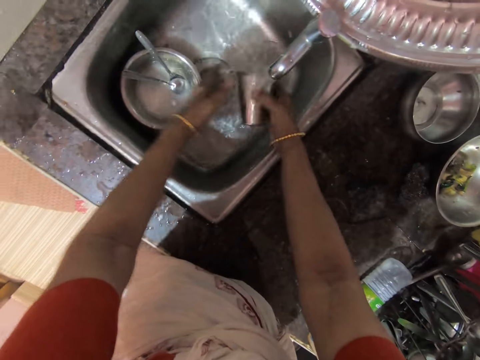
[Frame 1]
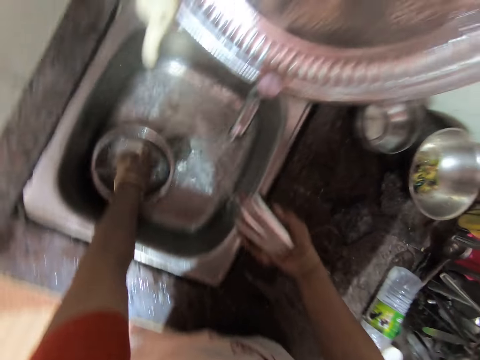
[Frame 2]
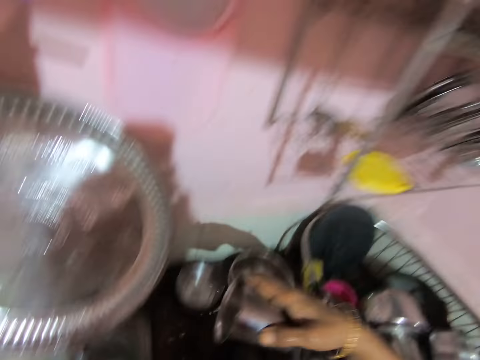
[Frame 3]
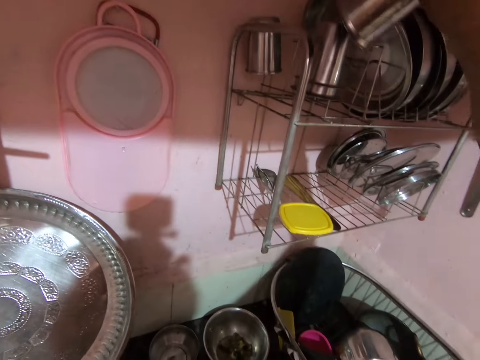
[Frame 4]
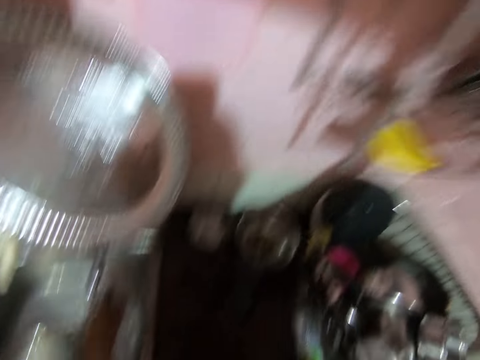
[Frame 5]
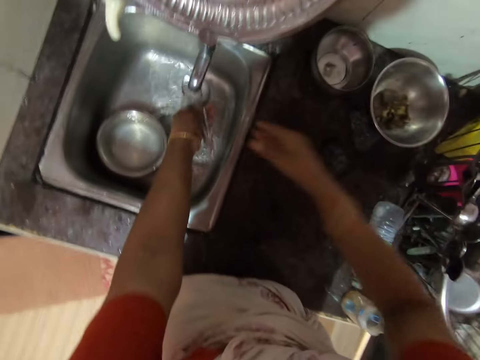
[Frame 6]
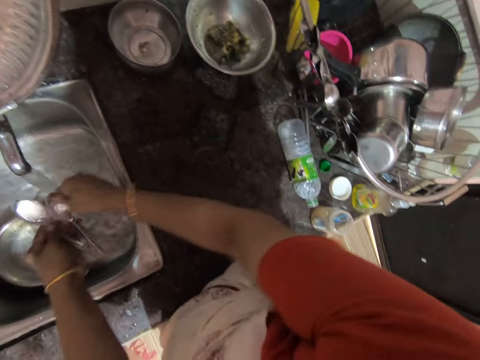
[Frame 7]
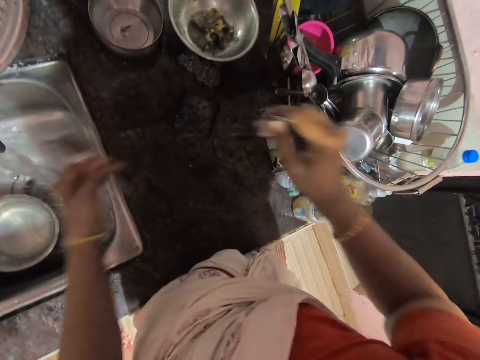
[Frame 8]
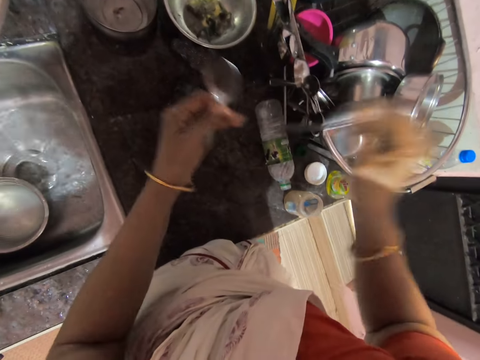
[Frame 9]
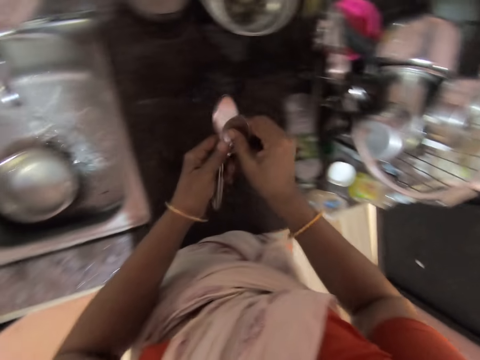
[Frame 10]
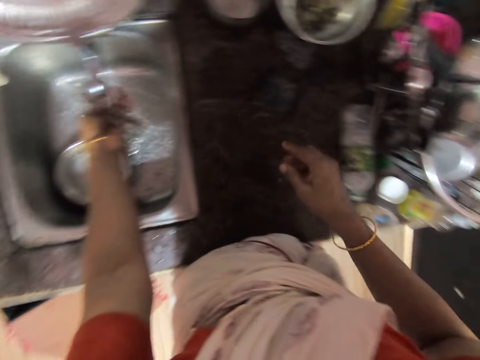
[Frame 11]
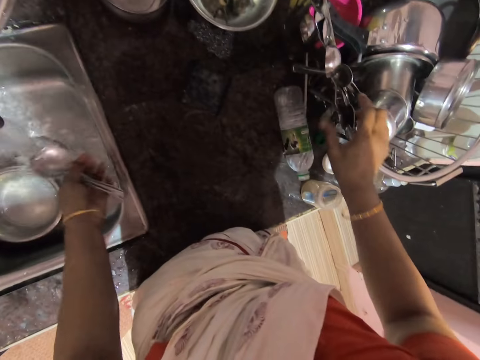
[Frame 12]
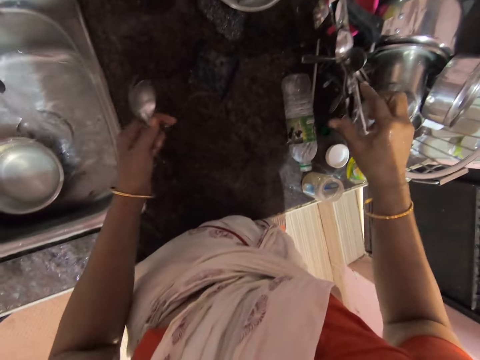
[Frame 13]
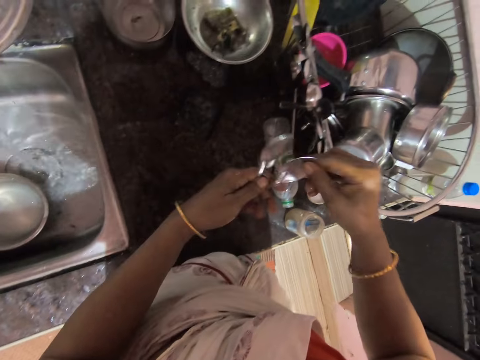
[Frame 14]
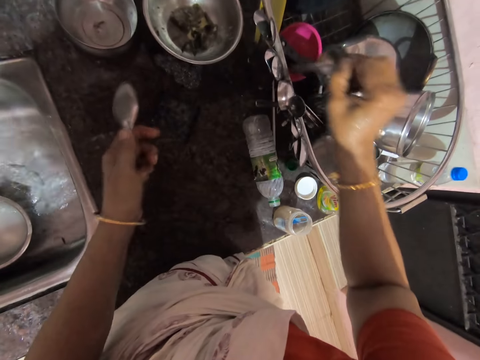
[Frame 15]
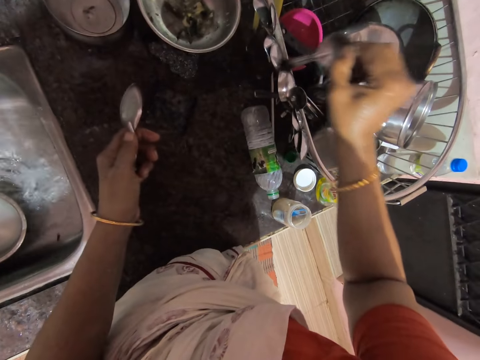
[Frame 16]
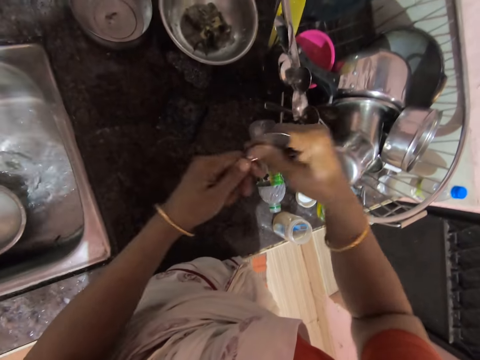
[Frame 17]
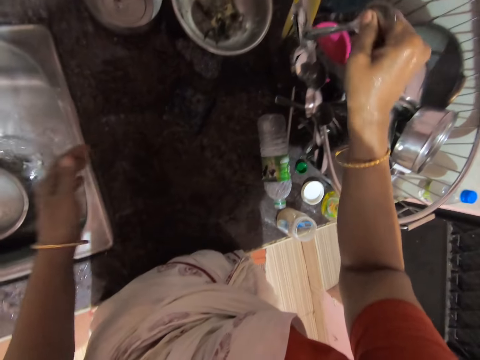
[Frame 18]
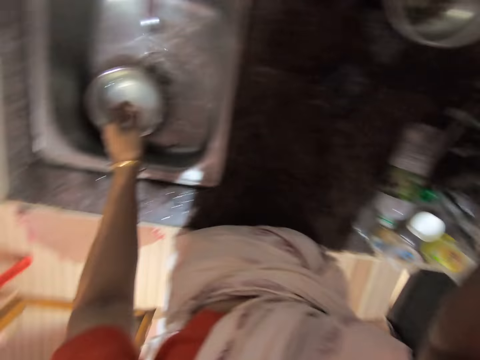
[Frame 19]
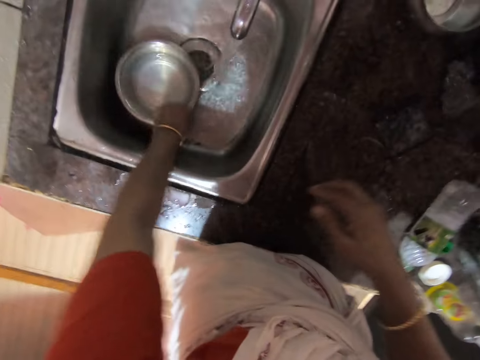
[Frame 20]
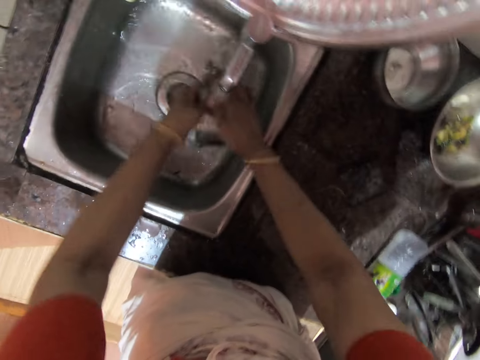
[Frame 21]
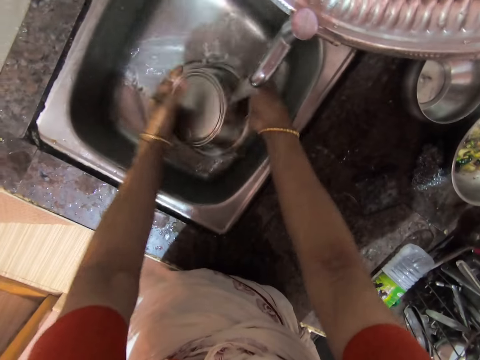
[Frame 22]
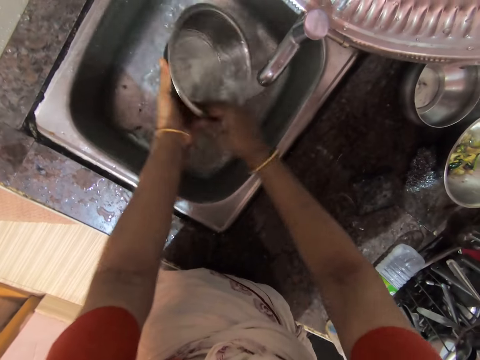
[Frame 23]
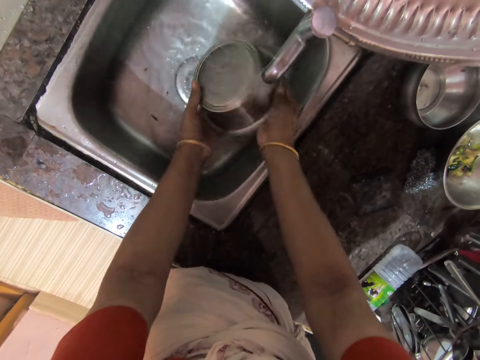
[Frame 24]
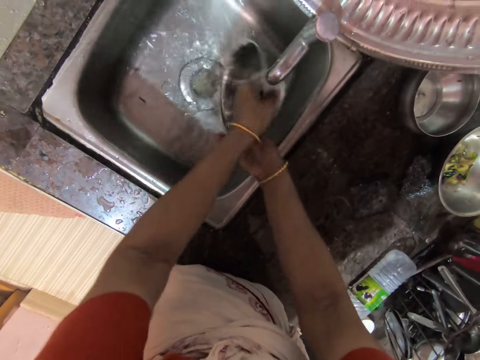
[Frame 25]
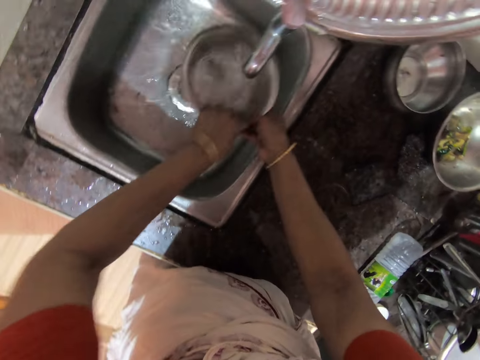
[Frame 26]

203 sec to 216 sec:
The camera wearer picks up spoons inside a bowl. She stacks cups on a dish rack. She passes the spoons through running water. She drops a spoon in the cutlery rack. She puts 2 spoons together. She passes the spoons through running water. She touches the cutlery rack. She adjusts the spoons in a drying basket. She takes a spoon from her hand and inserts the spoon into the drying basket. She adjusts a spoon in her hands and inserts the spoon into the drying basket. She picks up a bowl from a sink. She passes a metal dish through running water. She adjusts the bowl through running water.

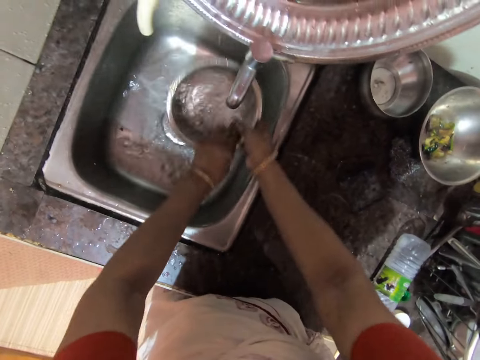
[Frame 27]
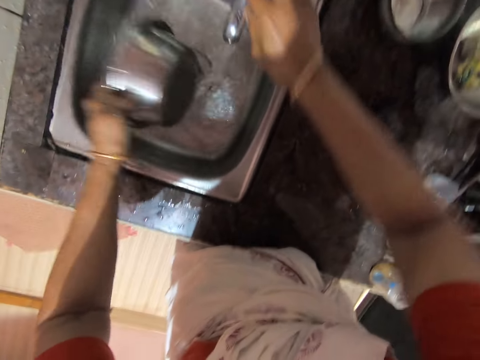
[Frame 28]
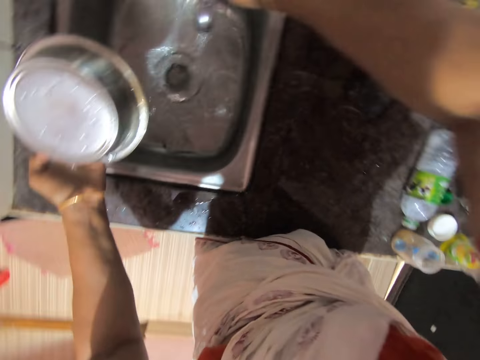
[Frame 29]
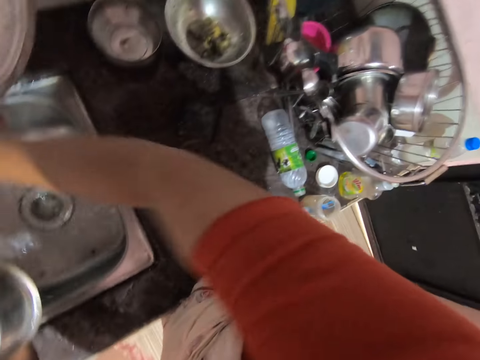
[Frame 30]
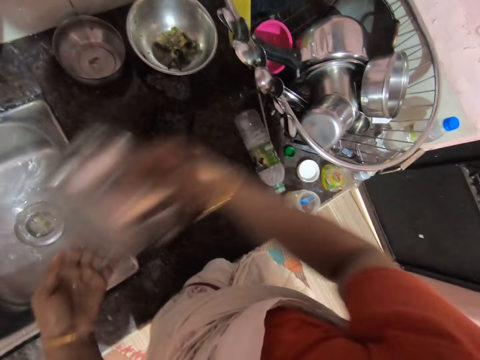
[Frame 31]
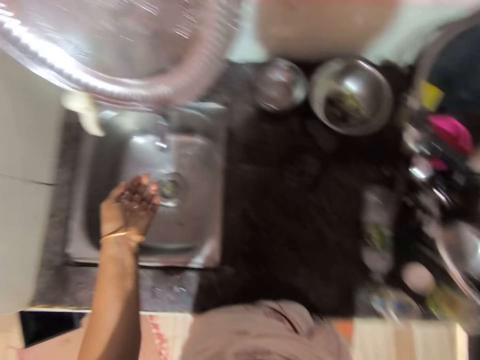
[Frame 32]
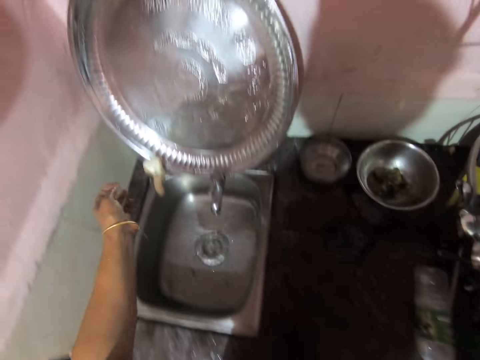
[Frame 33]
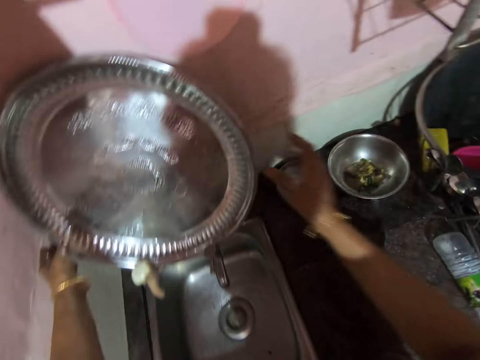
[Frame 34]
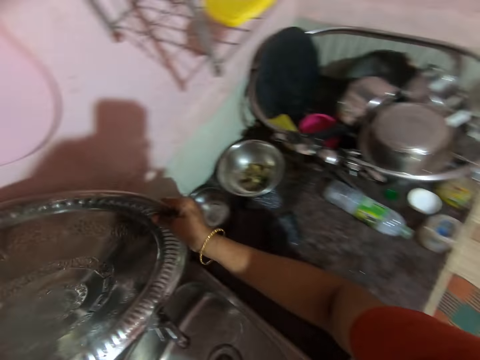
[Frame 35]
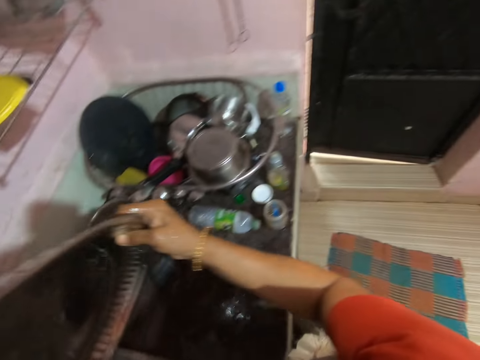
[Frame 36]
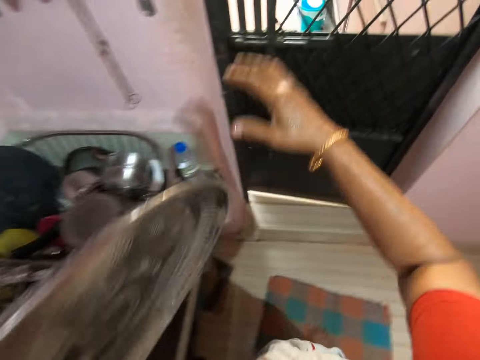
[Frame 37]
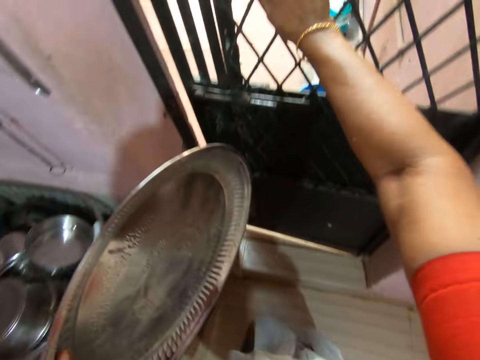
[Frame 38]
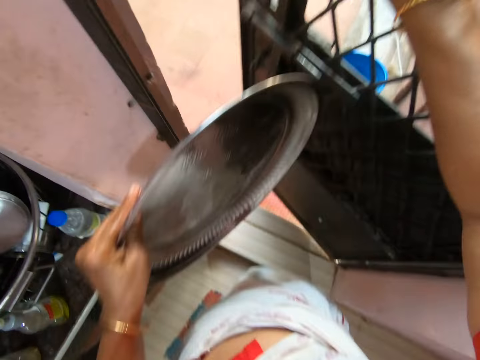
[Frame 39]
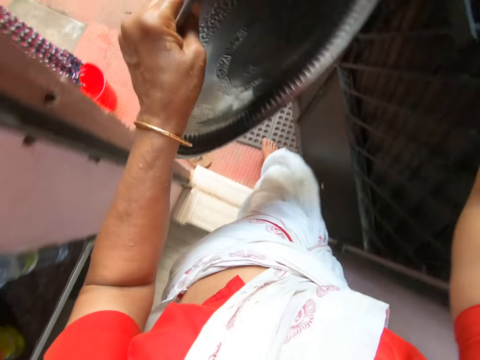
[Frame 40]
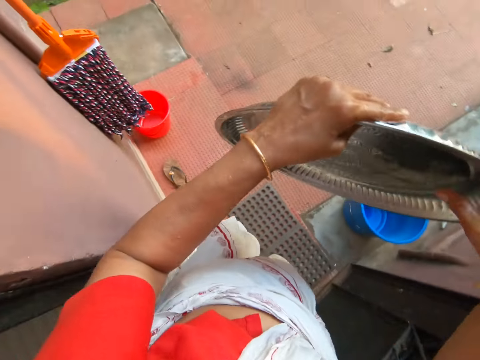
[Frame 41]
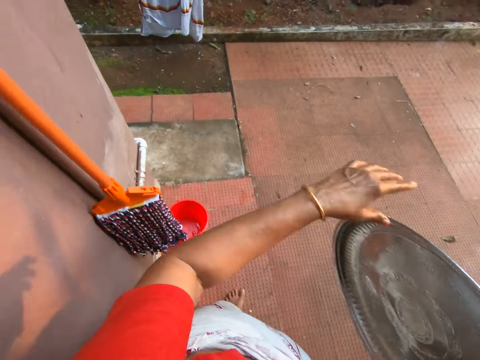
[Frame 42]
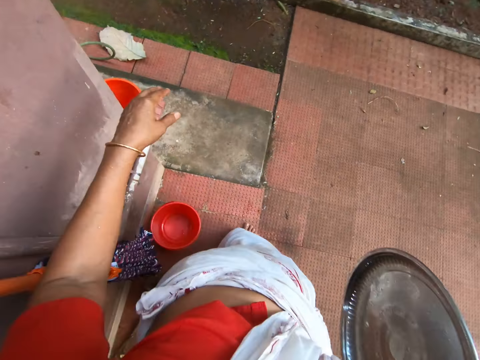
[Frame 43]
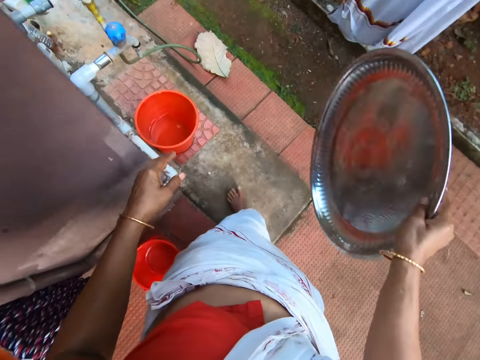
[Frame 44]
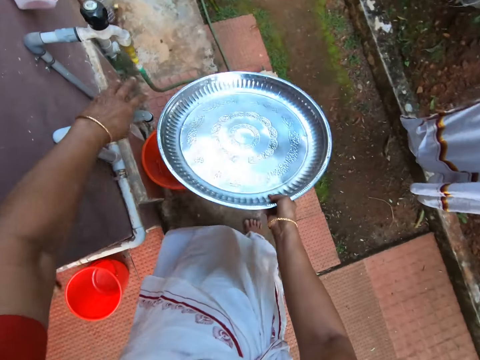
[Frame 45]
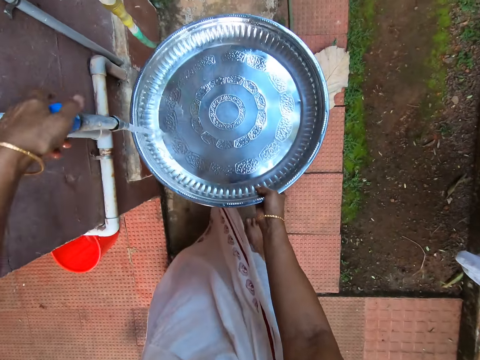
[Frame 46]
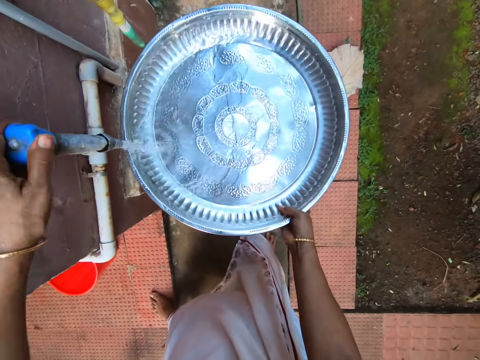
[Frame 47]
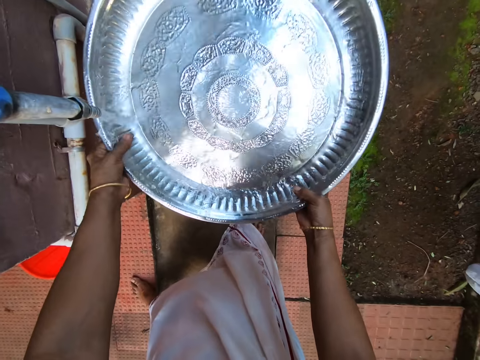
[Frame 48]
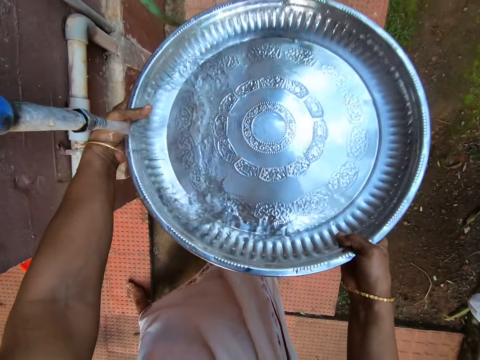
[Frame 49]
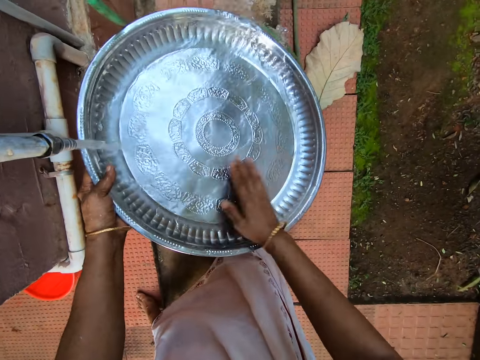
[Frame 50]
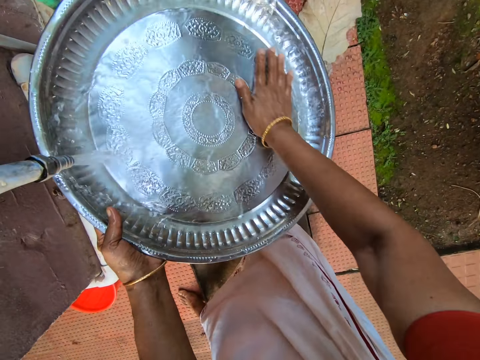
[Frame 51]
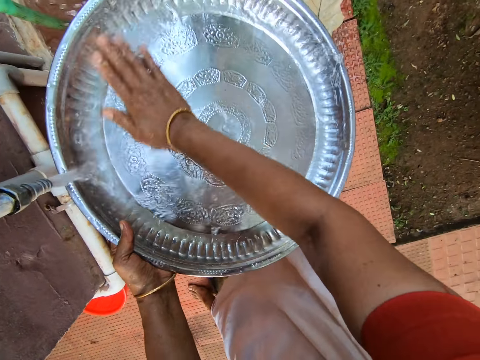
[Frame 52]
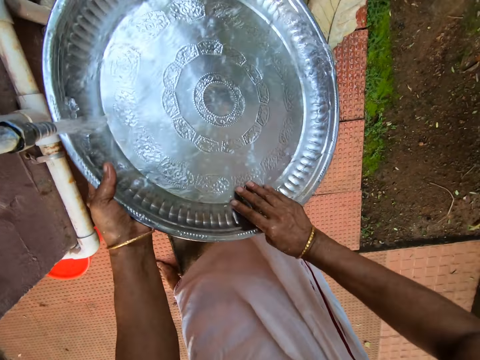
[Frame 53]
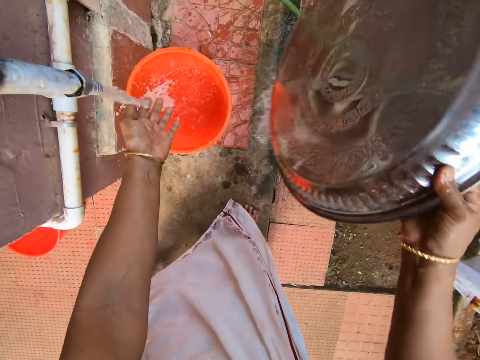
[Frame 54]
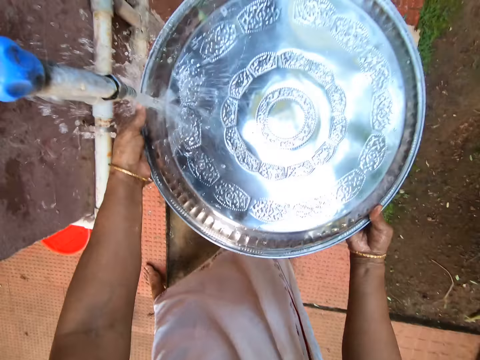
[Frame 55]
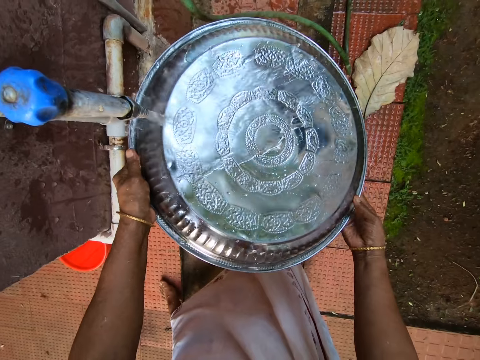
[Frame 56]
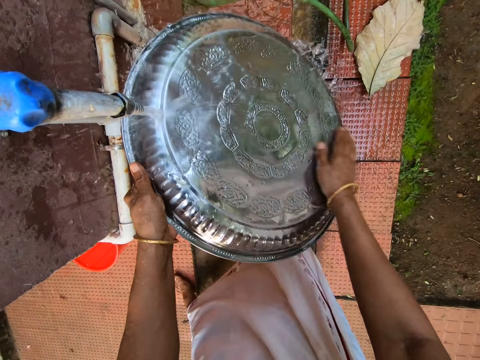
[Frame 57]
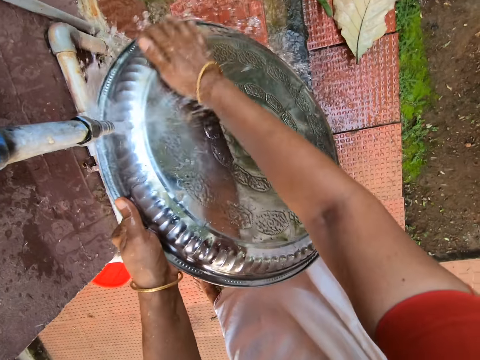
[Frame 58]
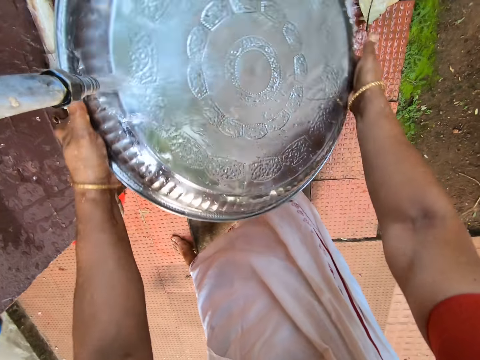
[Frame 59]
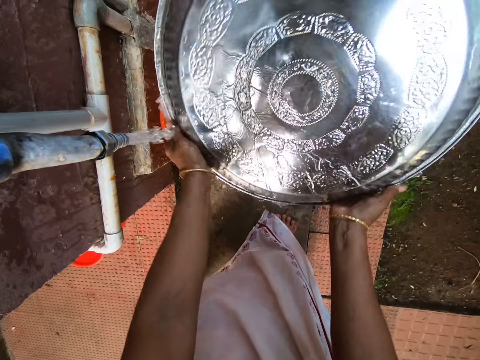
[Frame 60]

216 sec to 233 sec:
The camera wearer swirls water inside a bowl. She pours water from the bowl. She turns off the faucet. She places the bowl onto a drying basket. She picks up a tray. She walks in a kitchen. She pushes open a door. She walks on a pavement. She turns on the faucet. She rinses the tray. She swirls water on the tray. She brushes her hand on the tray. She pours water from the tray. She turns the tray. She rinses the tray. She brushes her hand on the tray. She washes her hand.
